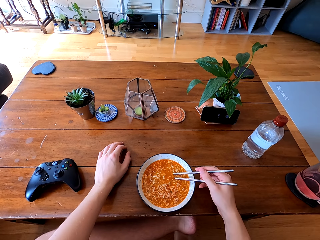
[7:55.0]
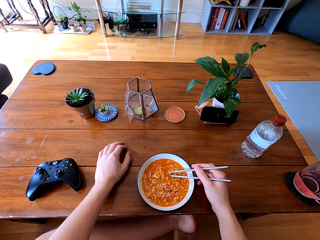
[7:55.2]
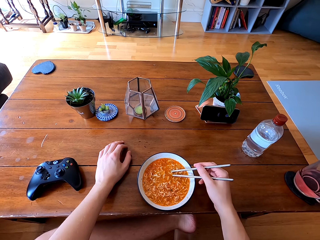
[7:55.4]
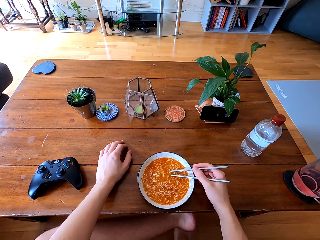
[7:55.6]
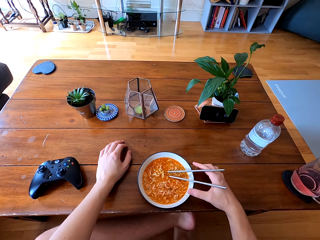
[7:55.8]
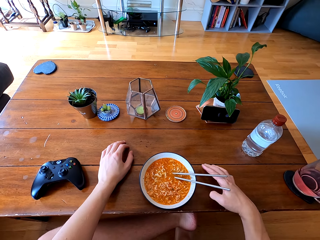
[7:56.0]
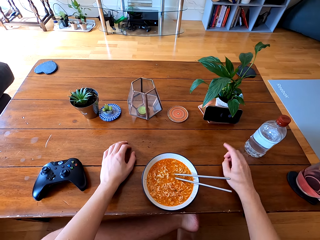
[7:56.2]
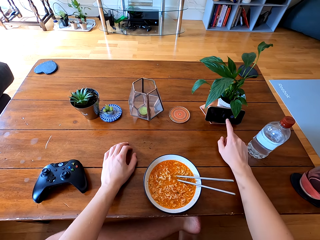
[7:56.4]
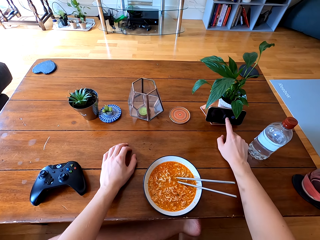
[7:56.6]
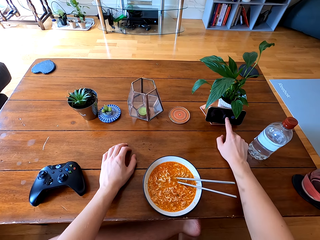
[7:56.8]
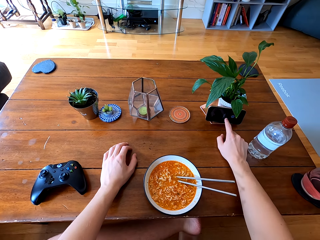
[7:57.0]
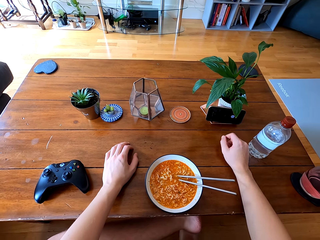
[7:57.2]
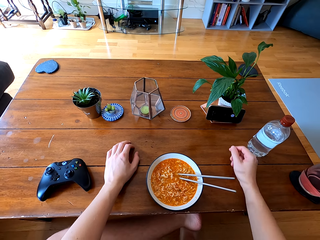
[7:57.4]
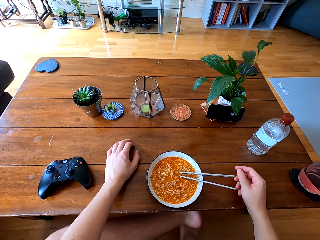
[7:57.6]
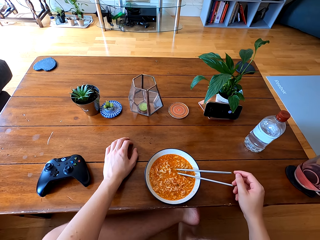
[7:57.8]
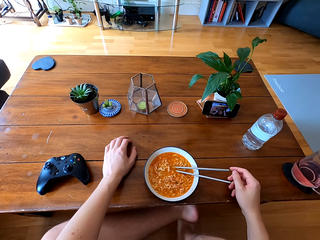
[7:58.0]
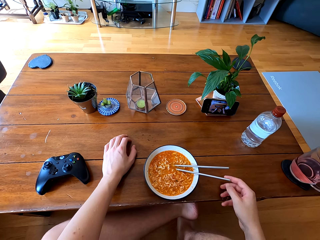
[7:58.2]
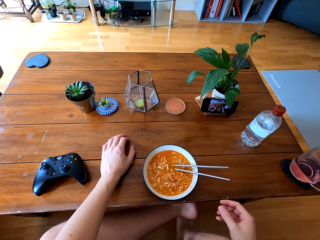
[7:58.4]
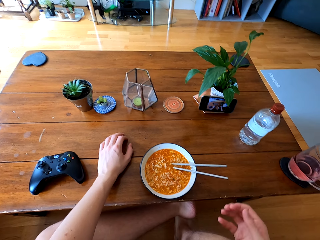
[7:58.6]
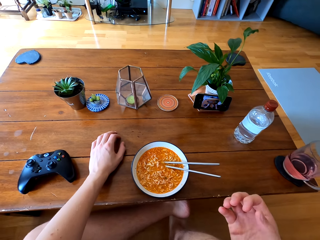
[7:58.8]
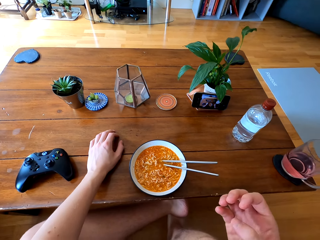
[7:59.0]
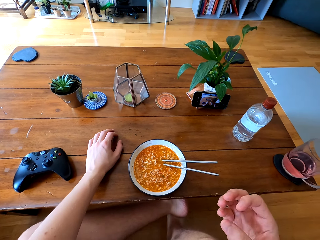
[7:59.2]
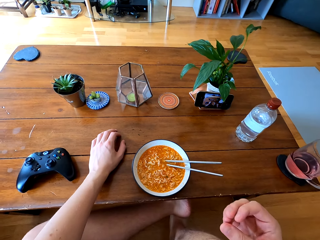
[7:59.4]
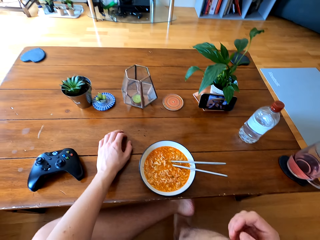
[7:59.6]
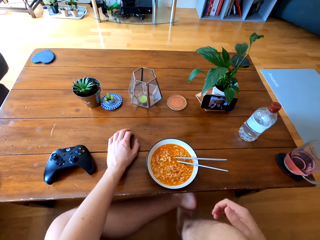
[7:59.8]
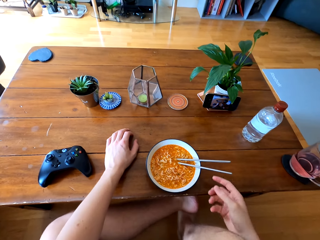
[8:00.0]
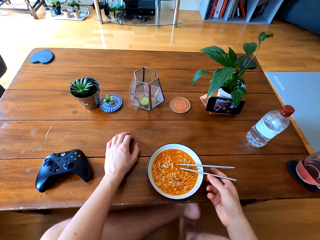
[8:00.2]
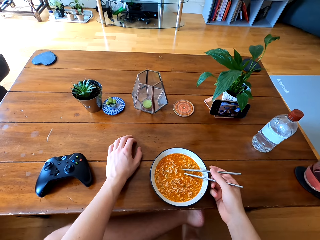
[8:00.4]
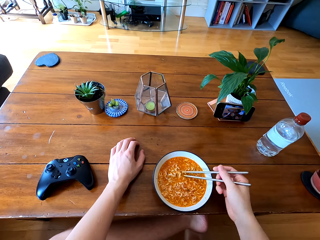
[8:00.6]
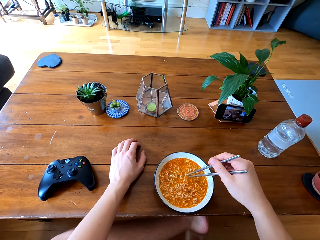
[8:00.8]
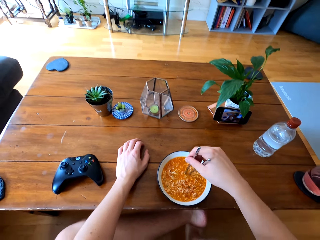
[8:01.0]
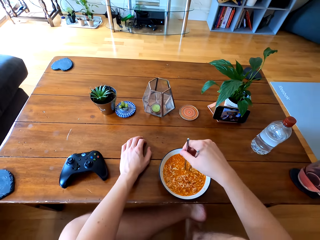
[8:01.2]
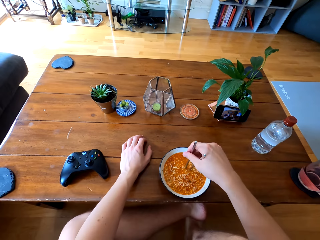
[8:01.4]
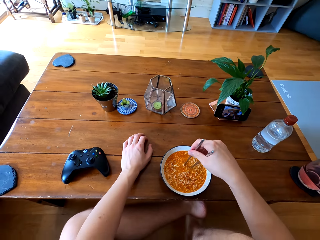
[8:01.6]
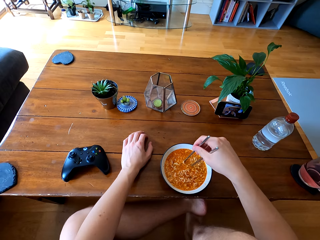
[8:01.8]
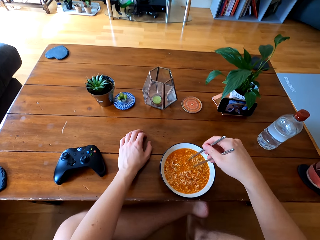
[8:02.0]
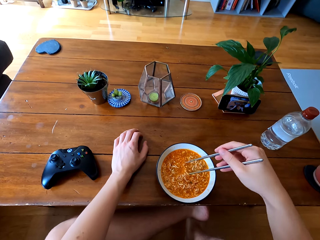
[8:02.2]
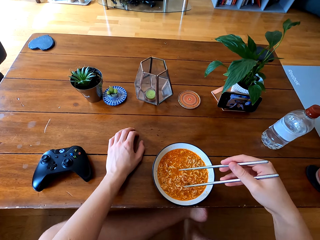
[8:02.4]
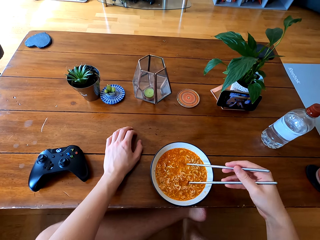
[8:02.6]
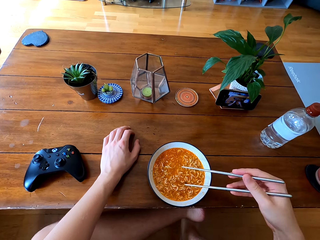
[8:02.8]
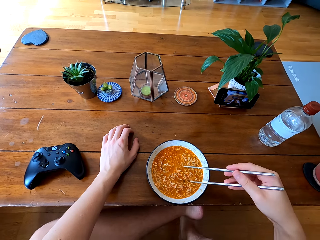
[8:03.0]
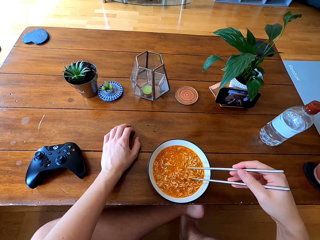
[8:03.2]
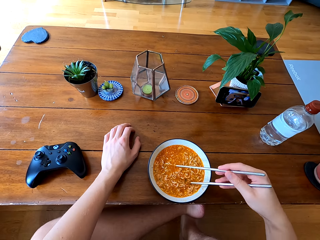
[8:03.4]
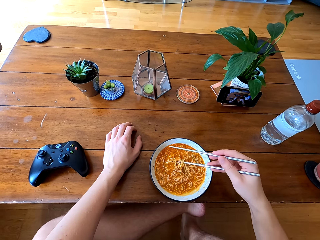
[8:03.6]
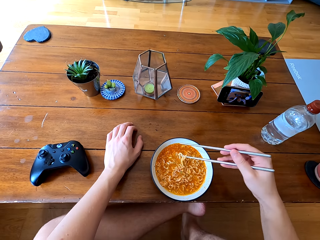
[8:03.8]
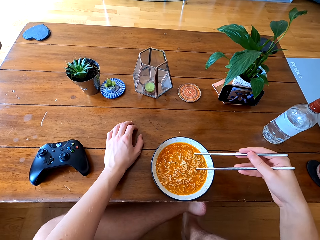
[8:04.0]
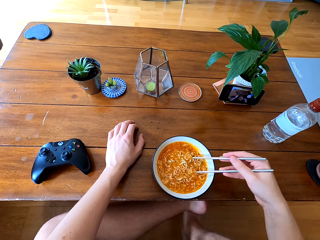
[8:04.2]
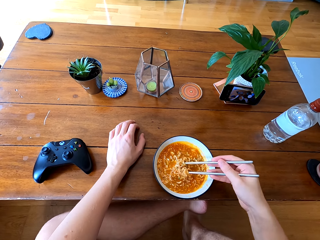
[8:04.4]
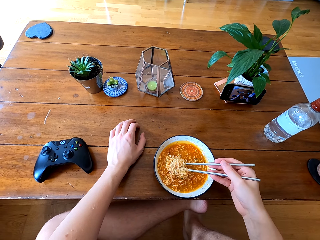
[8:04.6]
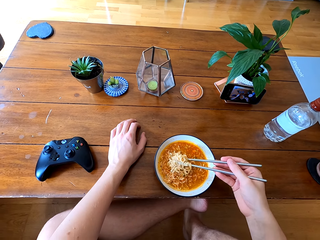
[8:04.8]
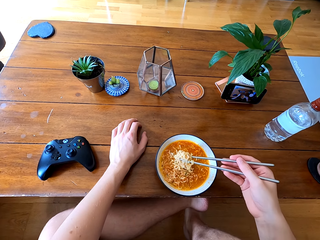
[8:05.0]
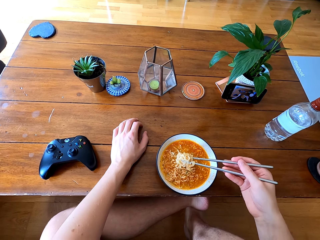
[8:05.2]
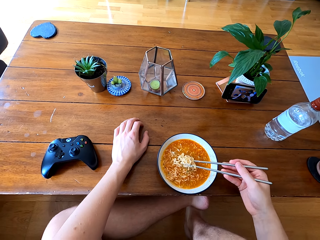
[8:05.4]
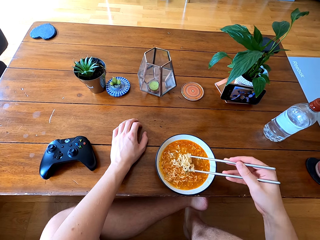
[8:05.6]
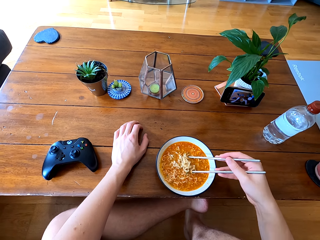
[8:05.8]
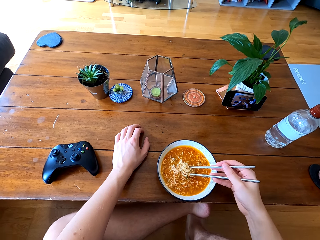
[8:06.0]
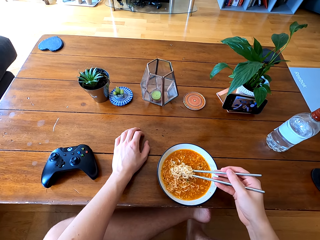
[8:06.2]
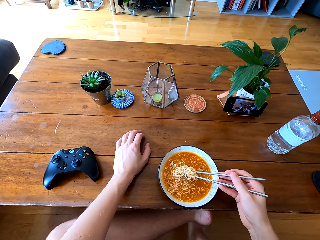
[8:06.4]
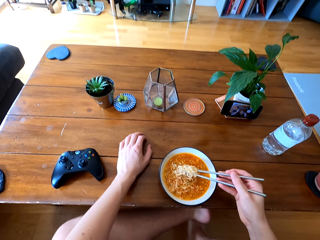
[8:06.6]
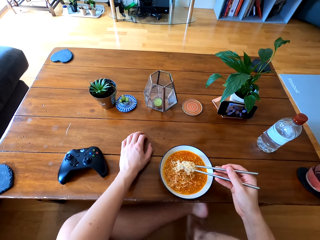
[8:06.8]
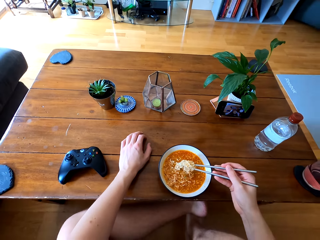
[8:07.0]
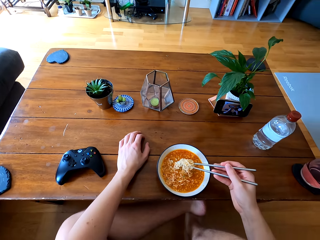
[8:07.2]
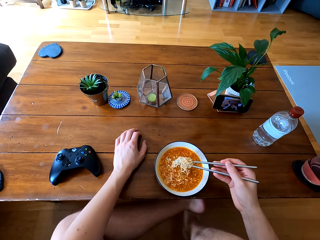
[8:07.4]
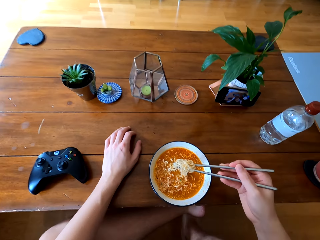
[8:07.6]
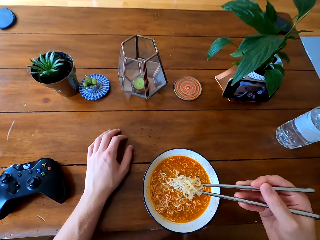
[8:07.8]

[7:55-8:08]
The camera wearer leaves the chopsticks on the noodle bowl. He presses his phone. He unlocks his phone. He records himself with the phone. He picks up the chopsticks. He holds the chopsticks. He scoops noodles with the chopsticks.

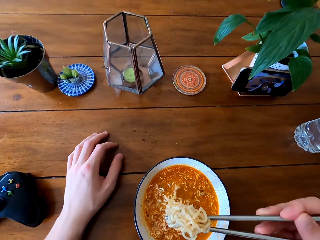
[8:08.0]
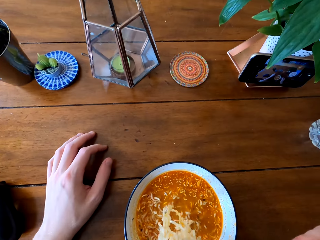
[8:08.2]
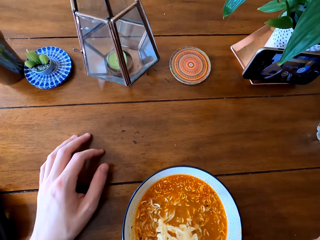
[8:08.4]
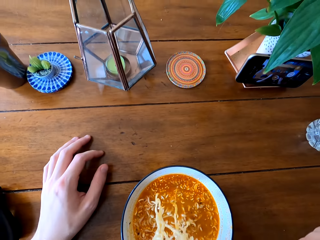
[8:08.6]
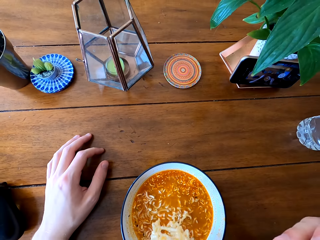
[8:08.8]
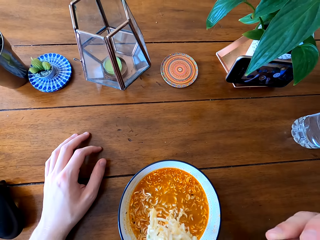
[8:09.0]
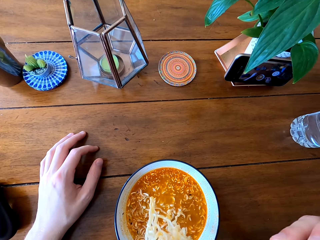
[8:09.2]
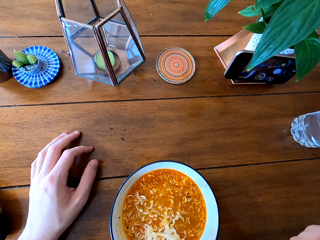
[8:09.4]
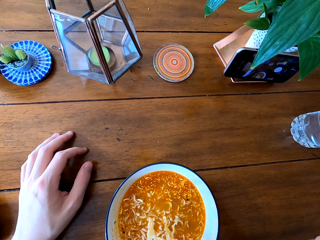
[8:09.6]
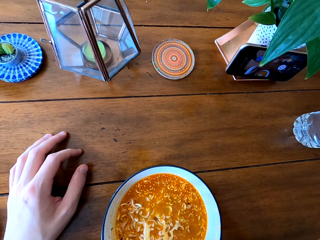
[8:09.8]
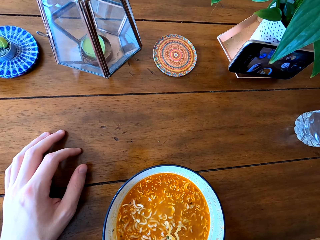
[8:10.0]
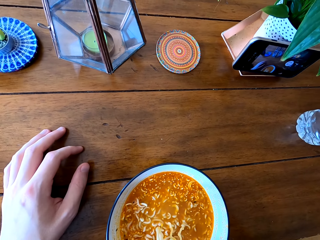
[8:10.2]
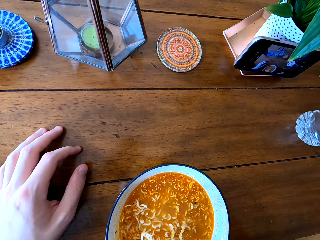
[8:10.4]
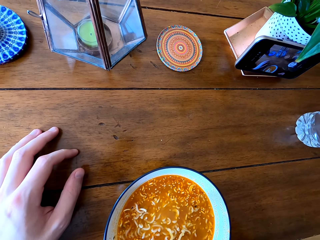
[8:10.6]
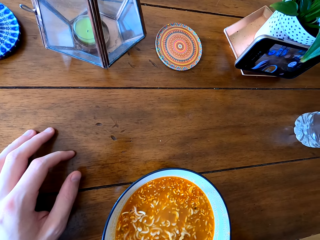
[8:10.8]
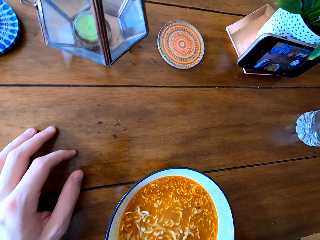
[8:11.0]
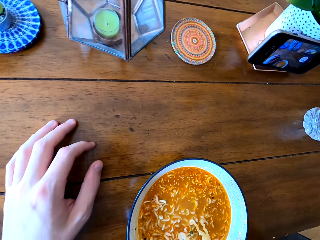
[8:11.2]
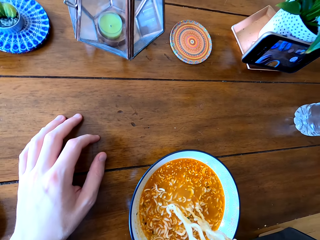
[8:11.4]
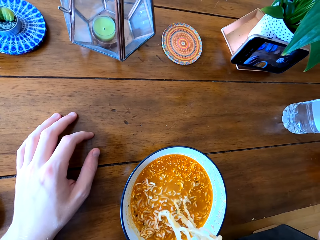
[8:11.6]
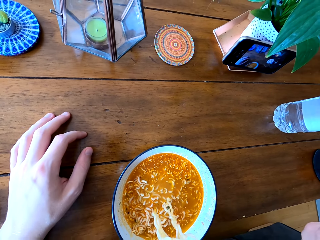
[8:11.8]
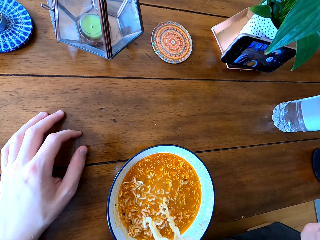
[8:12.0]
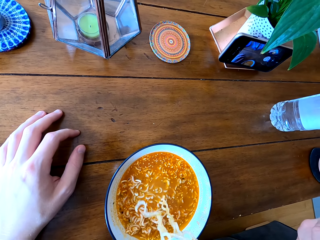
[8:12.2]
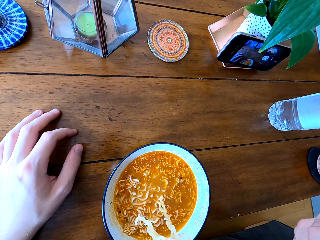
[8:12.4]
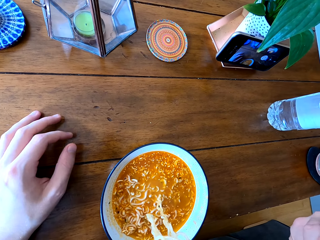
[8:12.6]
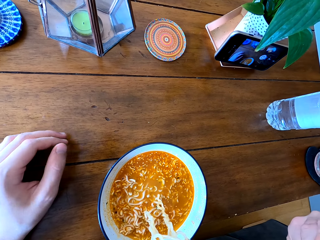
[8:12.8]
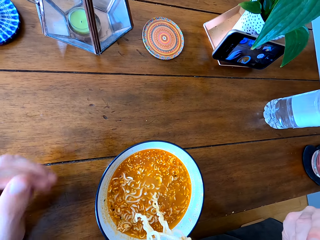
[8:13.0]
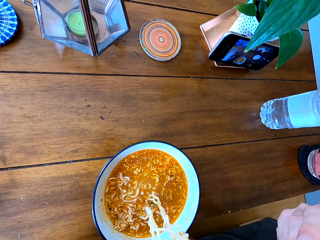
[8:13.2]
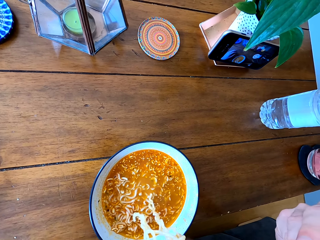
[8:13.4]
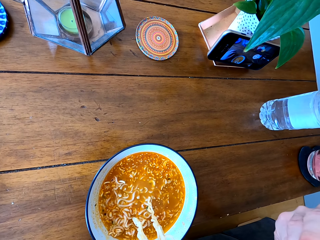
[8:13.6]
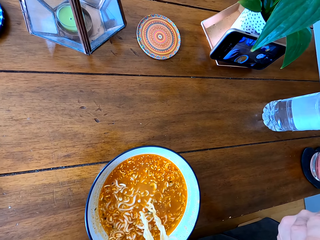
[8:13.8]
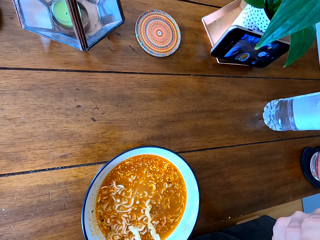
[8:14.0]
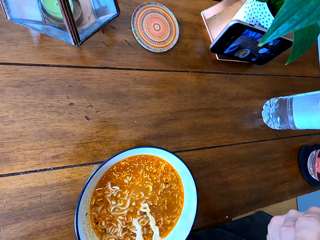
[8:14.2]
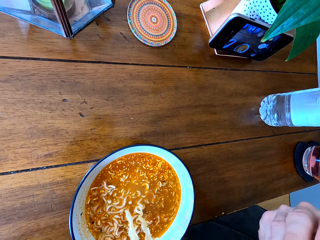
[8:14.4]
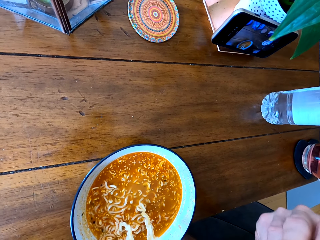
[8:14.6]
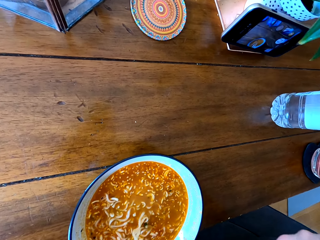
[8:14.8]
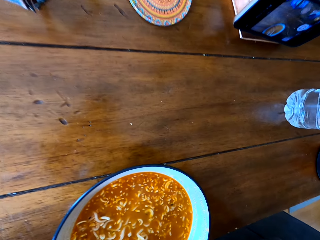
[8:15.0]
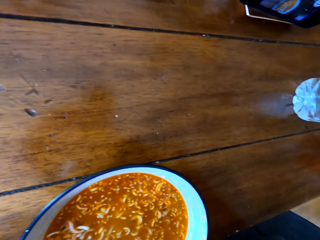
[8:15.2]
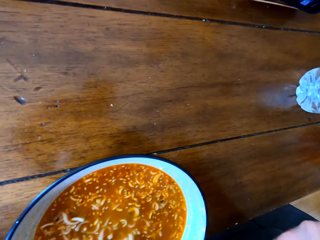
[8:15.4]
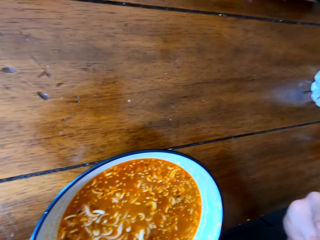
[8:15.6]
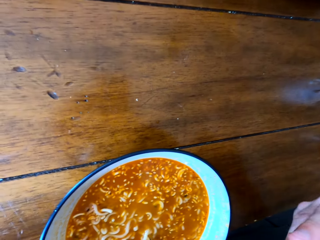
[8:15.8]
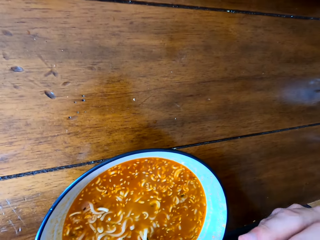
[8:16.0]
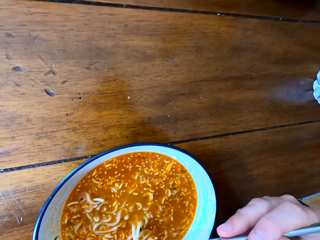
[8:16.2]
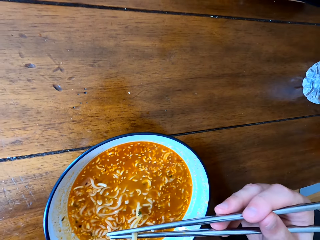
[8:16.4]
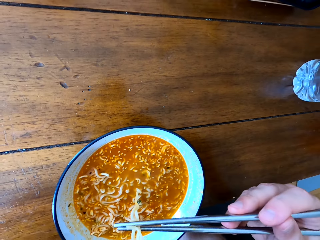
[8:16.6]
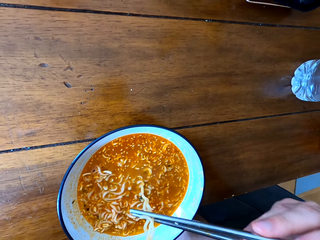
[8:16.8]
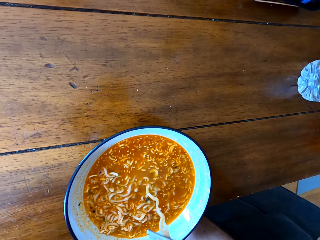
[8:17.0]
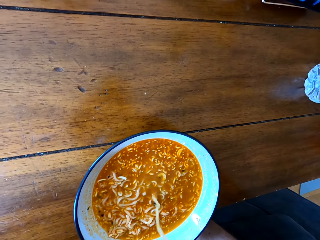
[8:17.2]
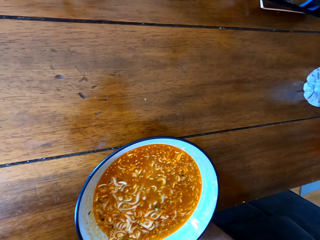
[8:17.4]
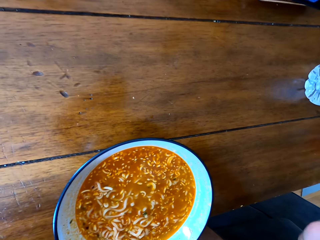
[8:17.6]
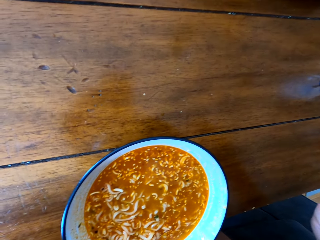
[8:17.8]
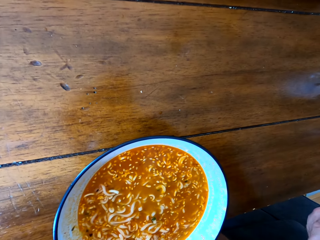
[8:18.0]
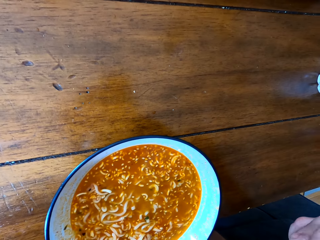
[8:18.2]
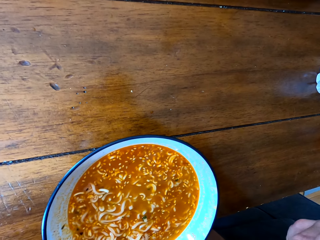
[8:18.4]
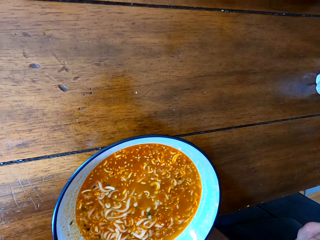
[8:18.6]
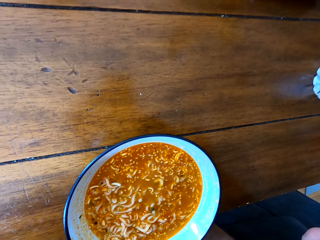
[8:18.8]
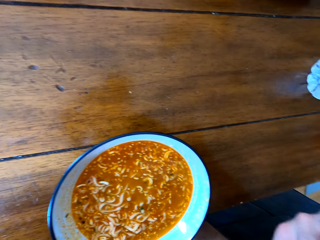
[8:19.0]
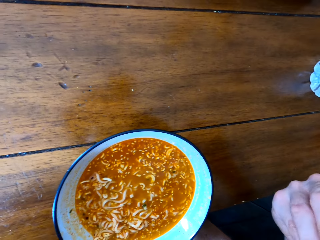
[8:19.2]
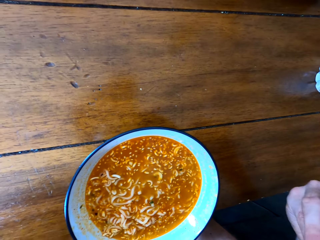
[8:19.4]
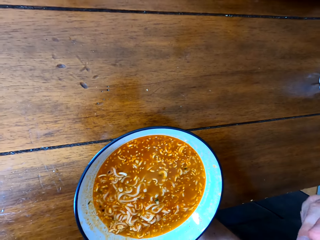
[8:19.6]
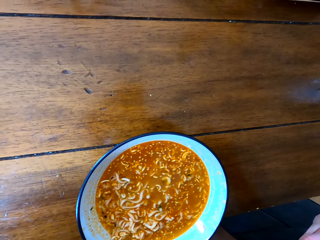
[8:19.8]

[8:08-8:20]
The camera wearer cools the noodles. They blow the noodles. They eat the noodles.
